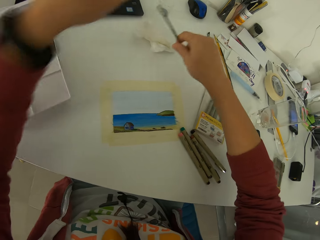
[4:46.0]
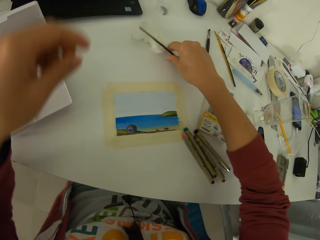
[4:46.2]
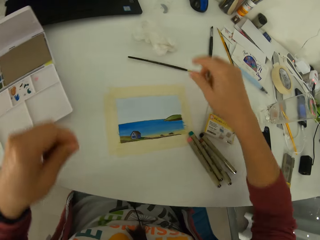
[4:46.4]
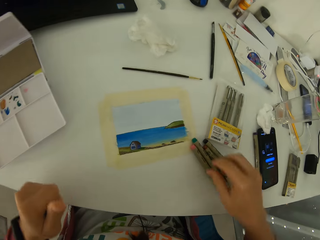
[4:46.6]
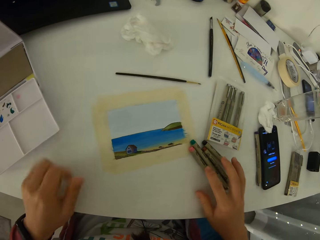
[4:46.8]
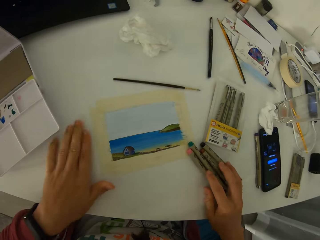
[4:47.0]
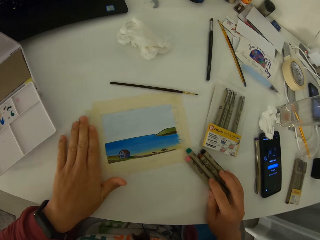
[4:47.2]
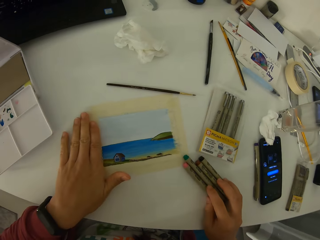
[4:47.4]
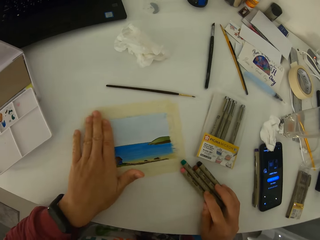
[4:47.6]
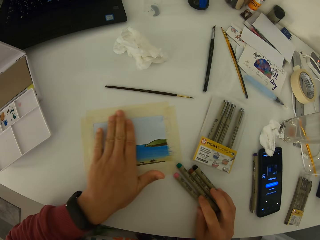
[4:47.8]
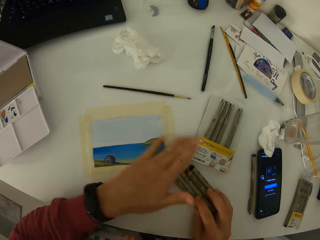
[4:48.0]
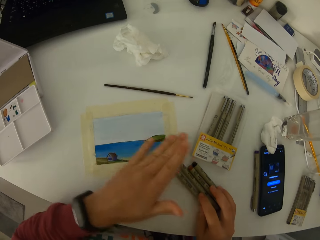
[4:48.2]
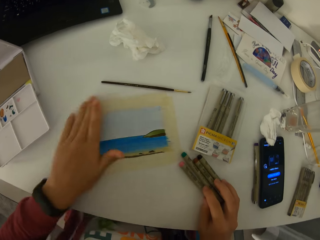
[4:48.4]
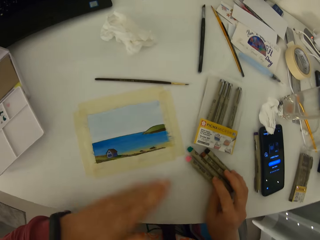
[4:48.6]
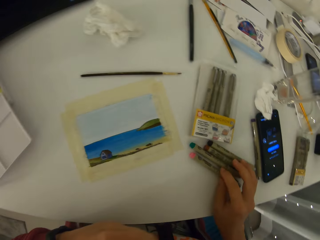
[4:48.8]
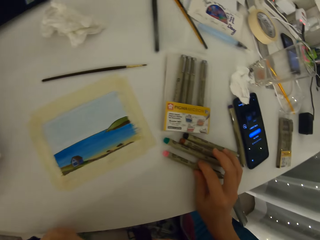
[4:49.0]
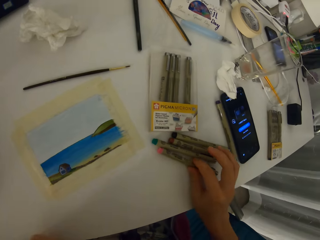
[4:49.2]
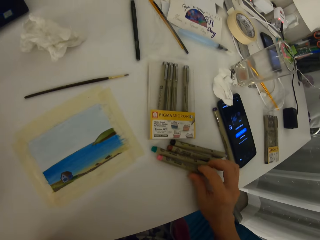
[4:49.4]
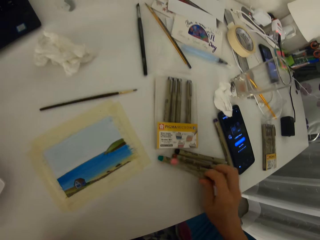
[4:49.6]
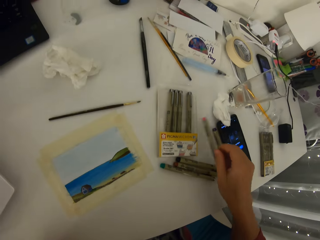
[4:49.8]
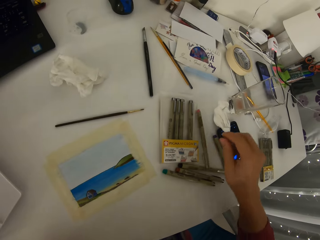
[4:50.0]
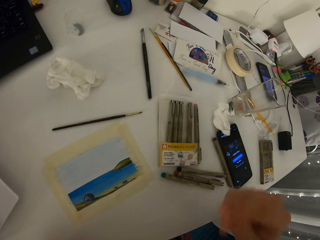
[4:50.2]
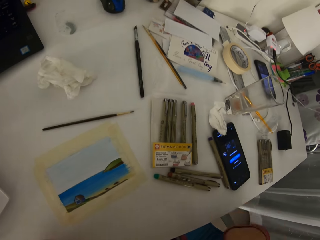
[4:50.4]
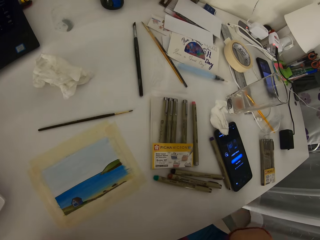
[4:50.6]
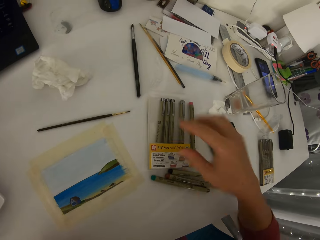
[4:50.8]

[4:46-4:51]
The camera wearer drops the paint brush on the table. He wipes the top of the painting with his left hand. He touches marker pens on the table. He adjusts the position of the color pen on the table. He takes a marker pen and drops the pen on the table with his right hand.

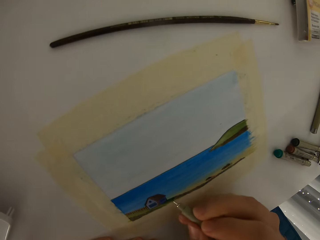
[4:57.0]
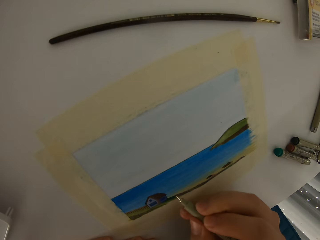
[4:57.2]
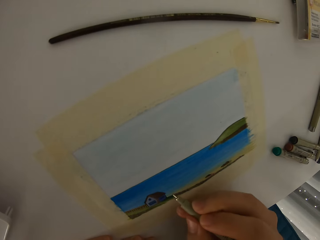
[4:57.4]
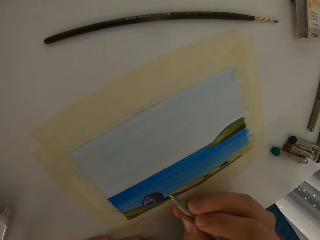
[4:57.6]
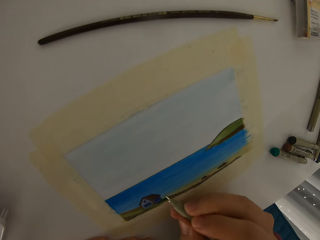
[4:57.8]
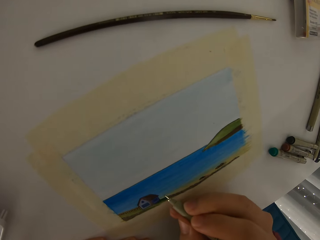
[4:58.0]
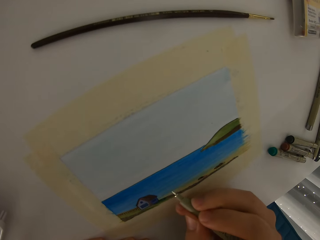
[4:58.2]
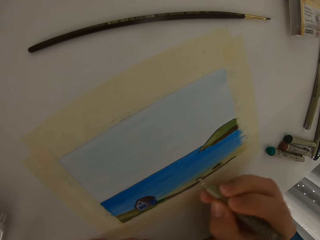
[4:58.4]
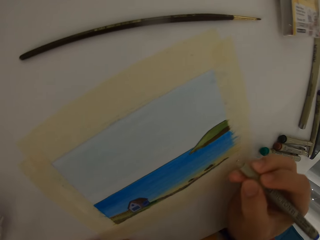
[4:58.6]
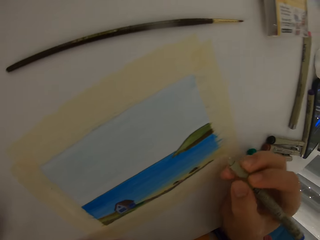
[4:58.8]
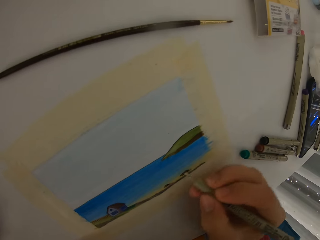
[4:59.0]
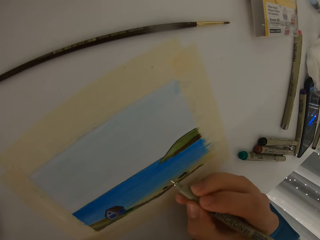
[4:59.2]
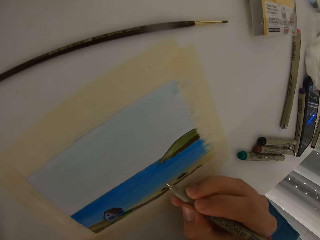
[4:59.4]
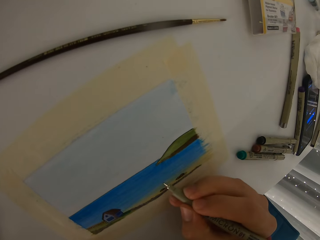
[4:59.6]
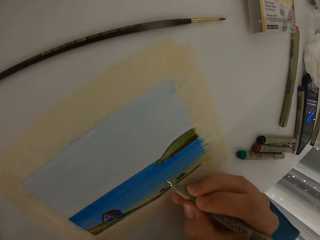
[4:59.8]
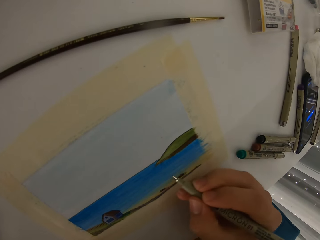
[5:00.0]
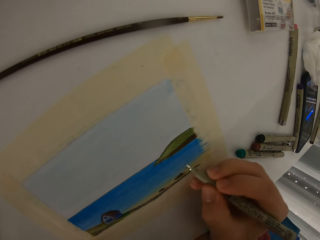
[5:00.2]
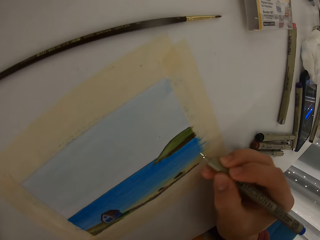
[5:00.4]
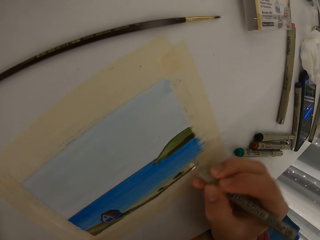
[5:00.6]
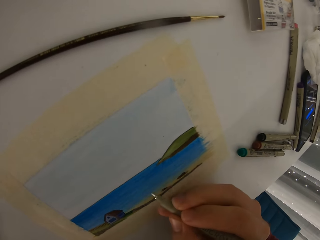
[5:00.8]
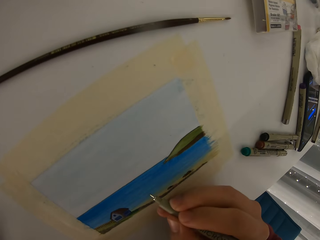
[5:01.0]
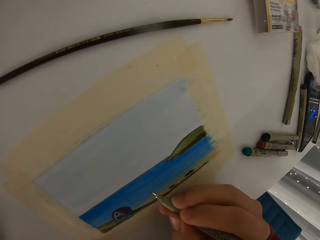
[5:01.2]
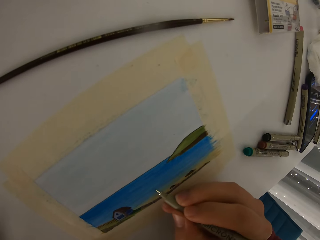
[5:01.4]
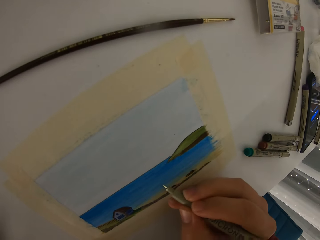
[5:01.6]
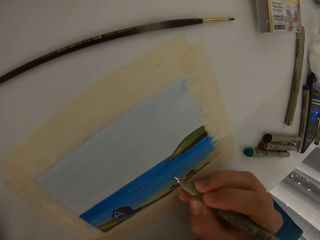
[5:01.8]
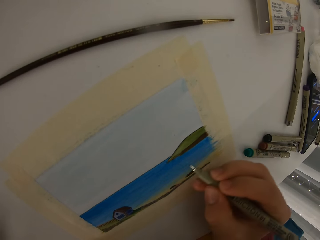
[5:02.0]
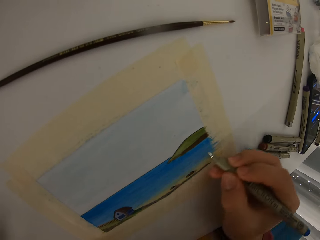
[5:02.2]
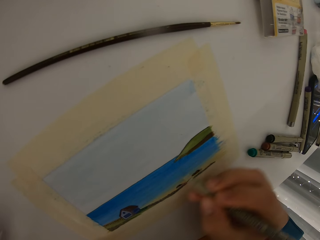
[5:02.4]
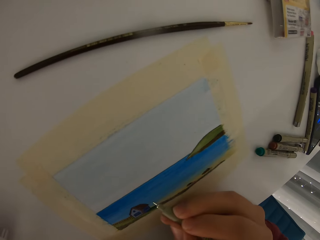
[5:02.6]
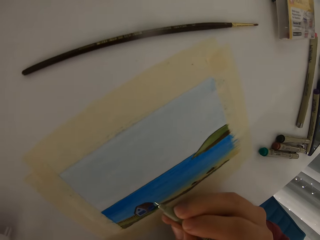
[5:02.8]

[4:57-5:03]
The camera wearer adds details to the picture using a color pen.

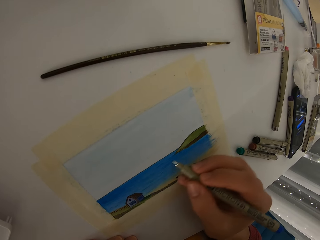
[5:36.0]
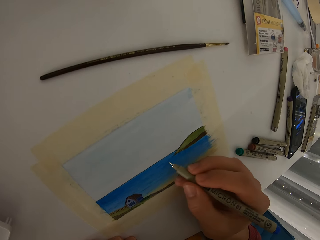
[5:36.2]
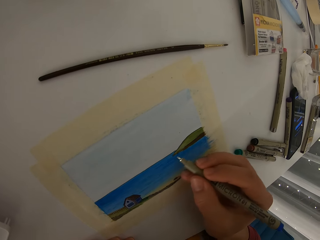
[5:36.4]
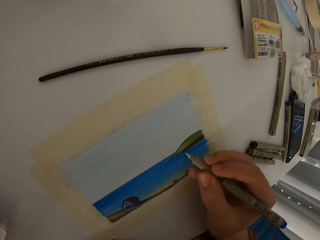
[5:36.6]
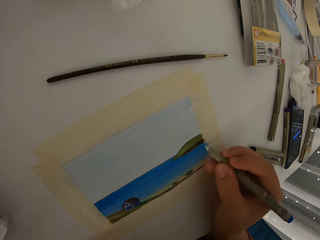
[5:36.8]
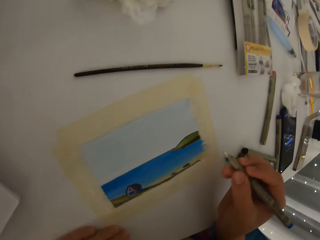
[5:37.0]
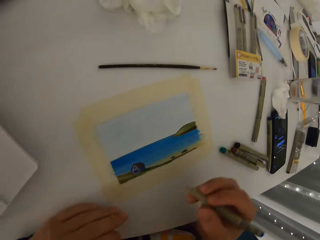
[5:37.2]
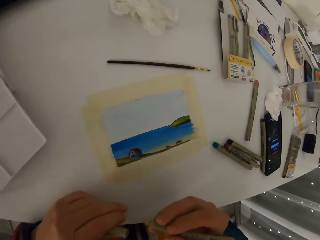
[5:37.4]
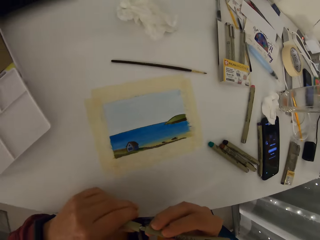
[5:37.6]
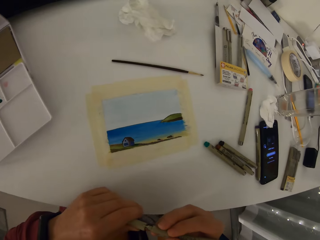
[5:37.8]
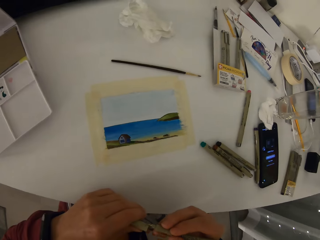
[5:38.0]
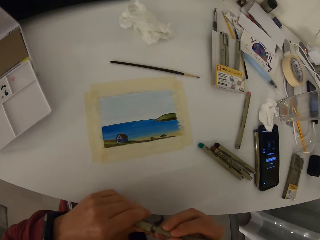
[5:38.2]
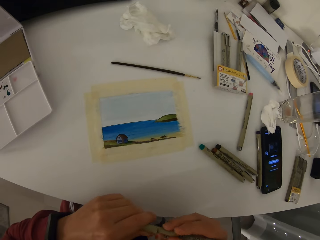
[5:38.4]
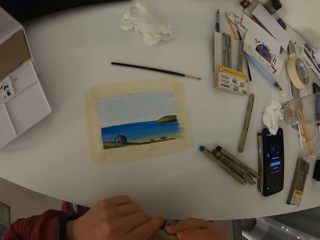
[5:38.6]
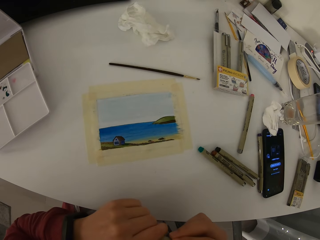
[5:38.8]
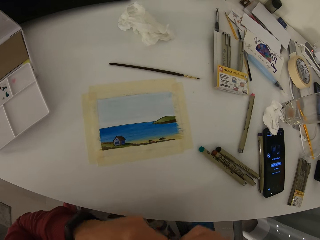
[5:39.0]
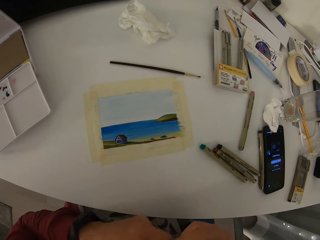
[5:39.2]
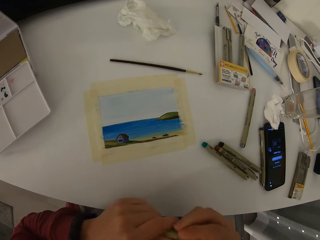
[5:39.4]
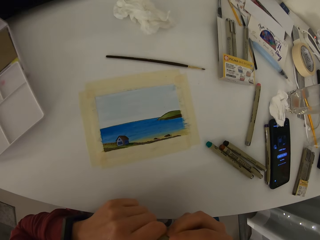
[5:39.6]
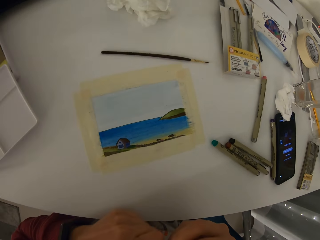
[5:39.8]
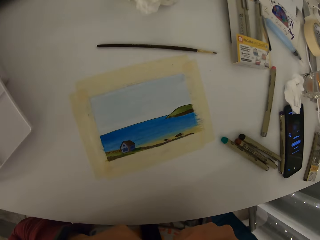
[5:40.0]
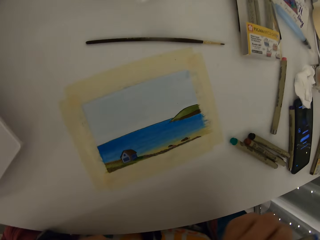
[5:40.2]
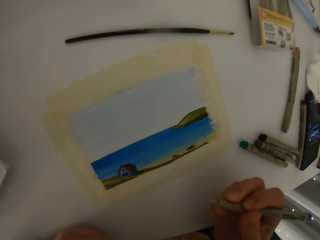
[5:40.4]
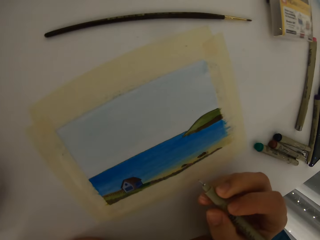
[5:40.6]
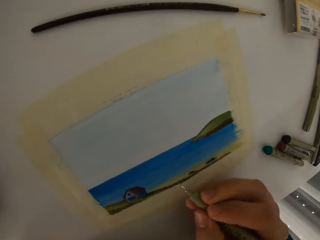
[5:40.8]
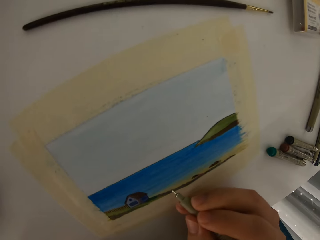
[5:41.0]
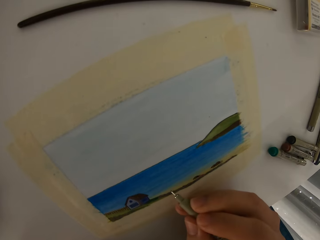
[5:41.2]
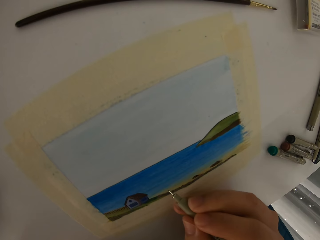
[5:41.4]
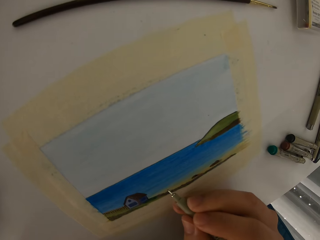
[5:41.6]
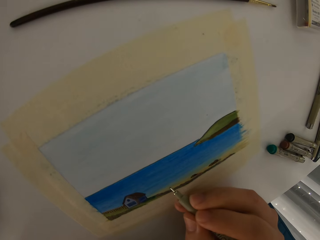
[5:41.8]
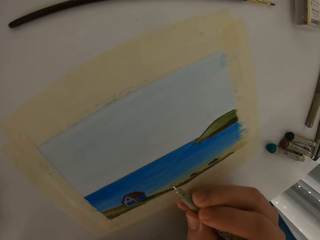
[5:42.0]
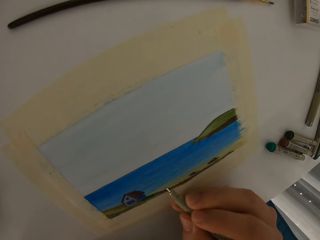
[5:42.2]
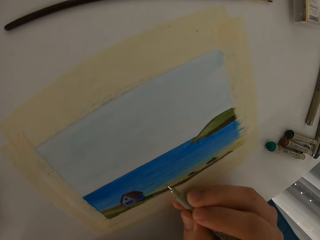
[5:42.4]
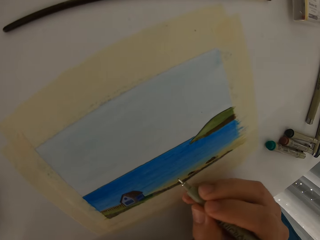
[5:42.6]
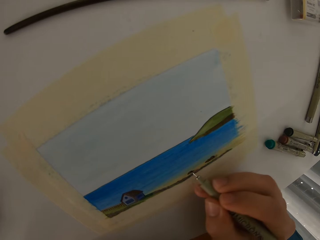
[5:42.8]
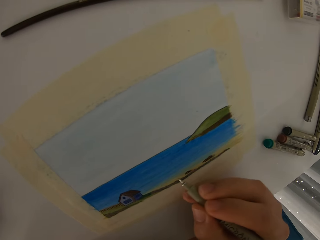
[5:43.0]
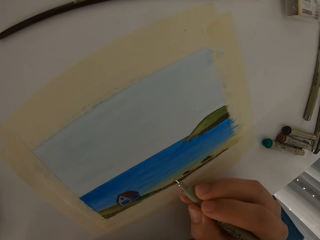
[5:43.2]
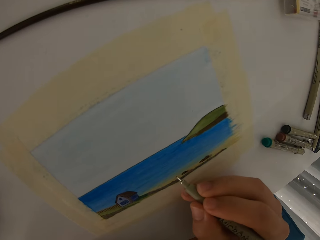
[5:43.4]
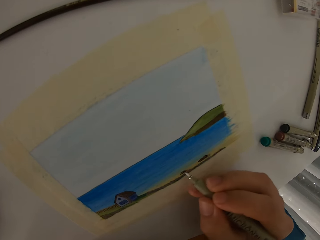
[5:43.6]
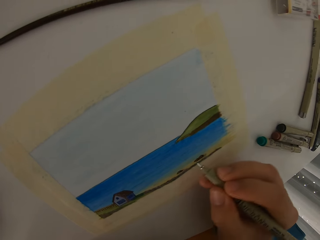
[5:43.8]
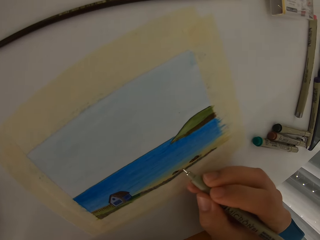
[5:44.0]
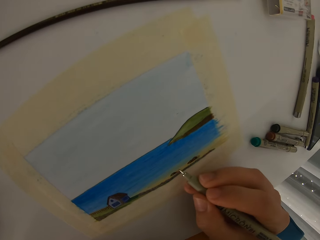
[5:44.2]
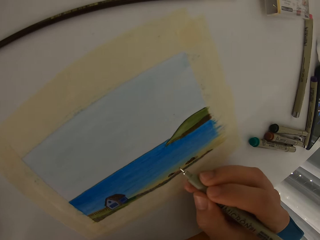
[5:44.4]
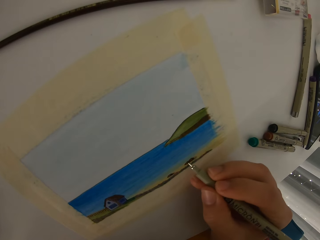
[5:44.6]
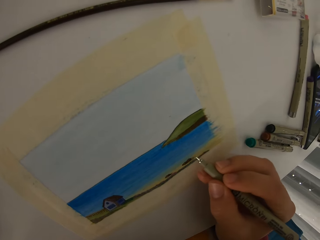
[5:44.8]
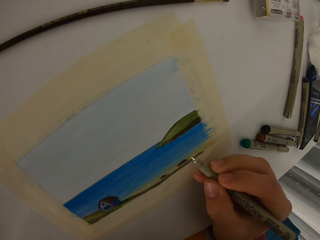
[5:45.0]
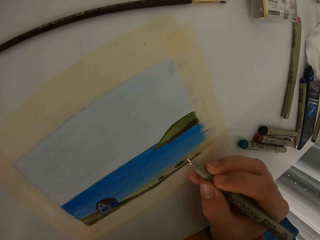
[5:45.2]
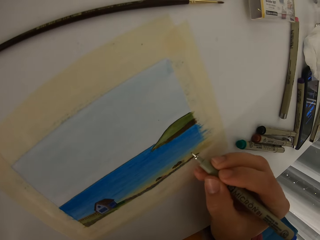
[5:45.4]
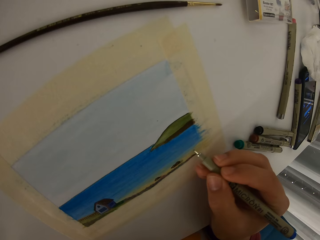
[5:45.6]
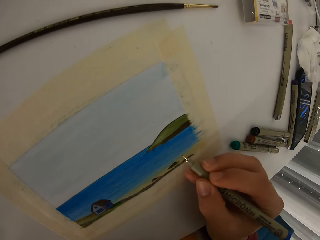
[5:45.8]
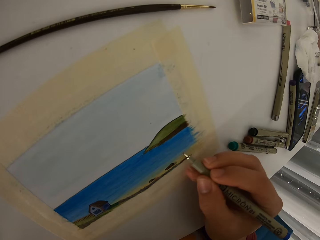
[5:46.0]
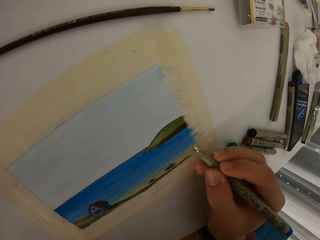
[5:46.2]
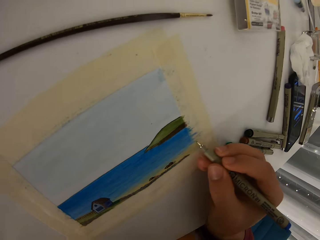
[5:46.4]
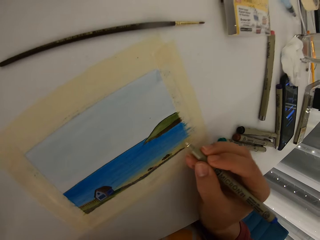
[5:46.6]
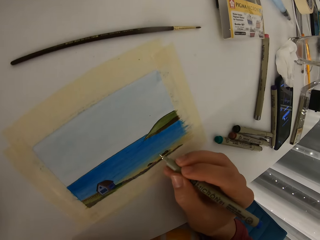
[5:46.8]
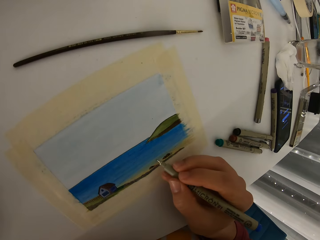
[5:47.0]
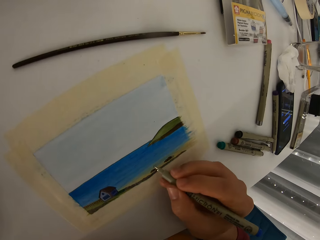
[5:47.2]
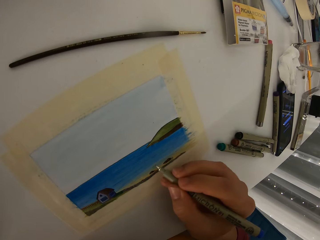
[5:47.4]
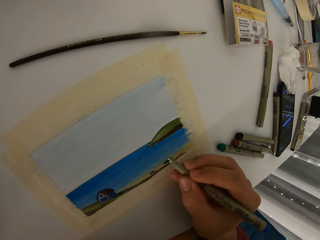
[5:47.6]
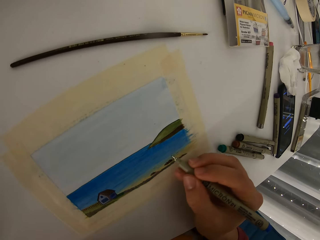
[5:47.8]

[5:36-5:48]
The camera wearer corks the marker pen or color pen. They uncork the marker pen. They add details to the picture using the color pen.
